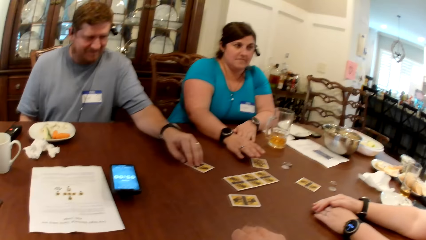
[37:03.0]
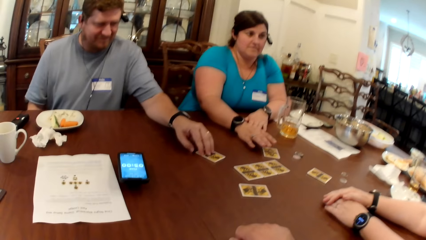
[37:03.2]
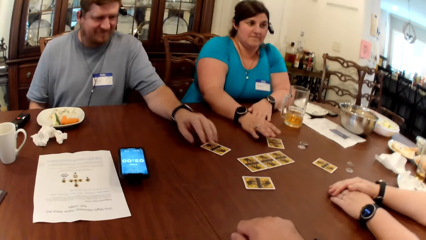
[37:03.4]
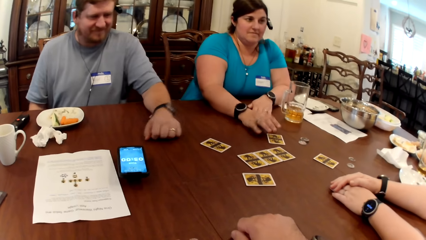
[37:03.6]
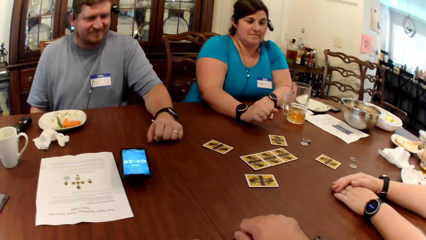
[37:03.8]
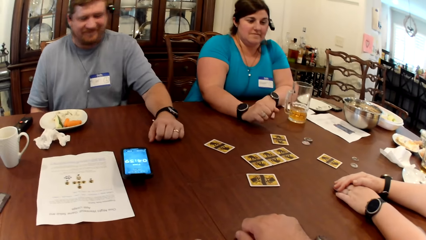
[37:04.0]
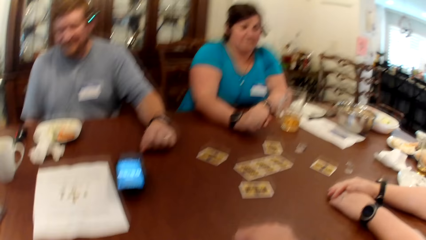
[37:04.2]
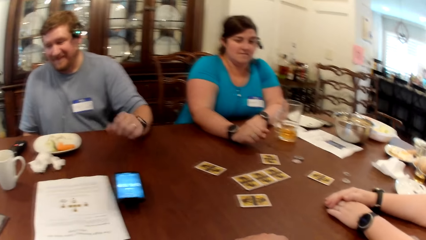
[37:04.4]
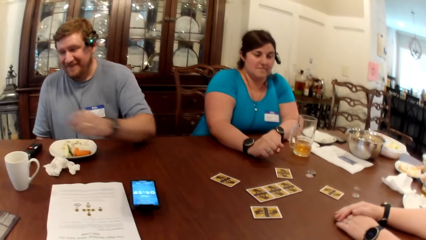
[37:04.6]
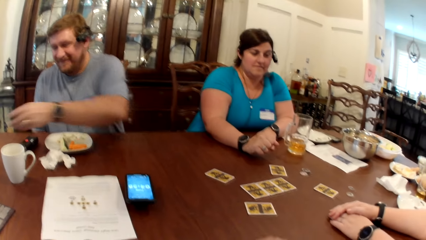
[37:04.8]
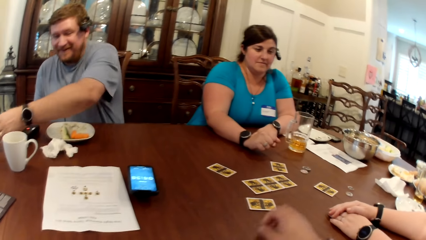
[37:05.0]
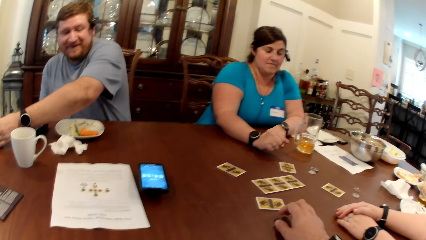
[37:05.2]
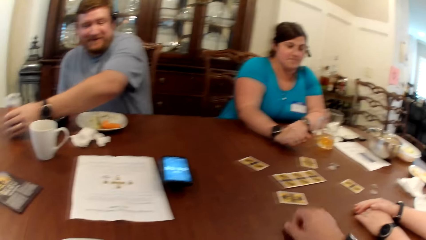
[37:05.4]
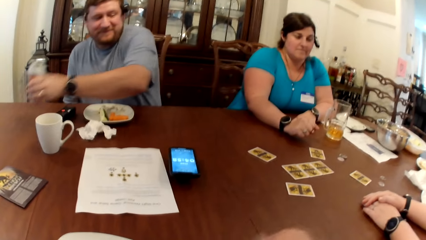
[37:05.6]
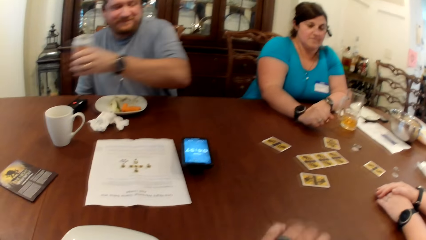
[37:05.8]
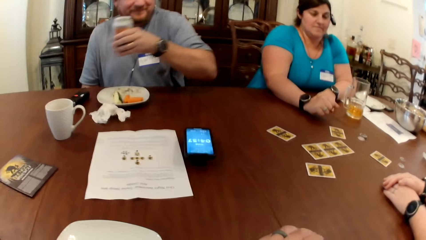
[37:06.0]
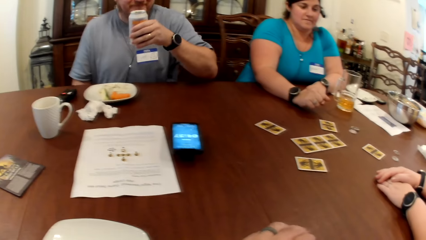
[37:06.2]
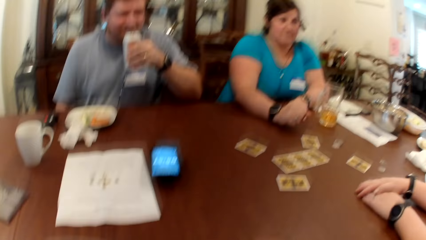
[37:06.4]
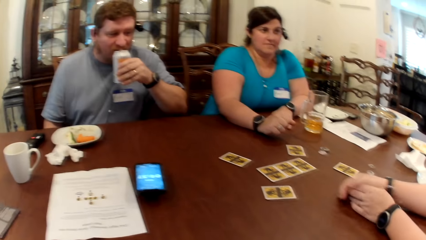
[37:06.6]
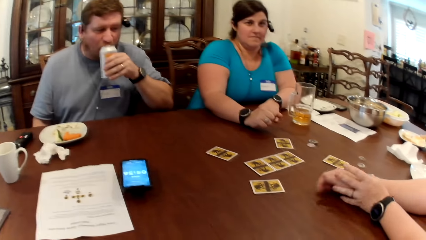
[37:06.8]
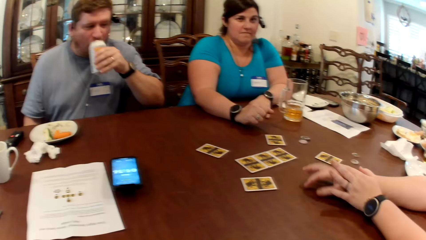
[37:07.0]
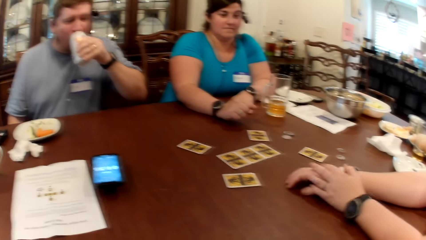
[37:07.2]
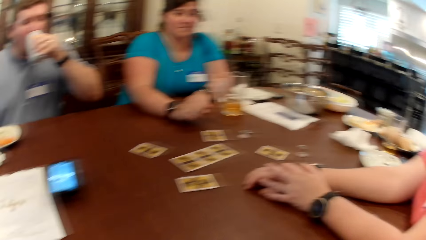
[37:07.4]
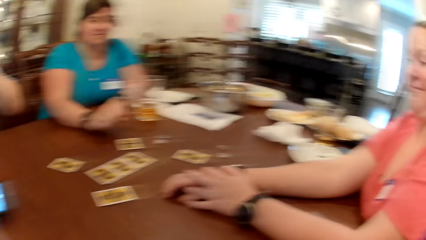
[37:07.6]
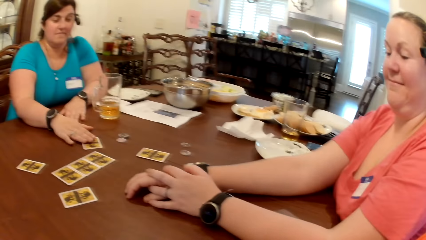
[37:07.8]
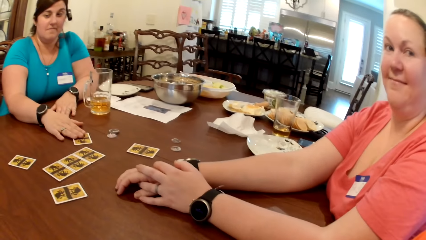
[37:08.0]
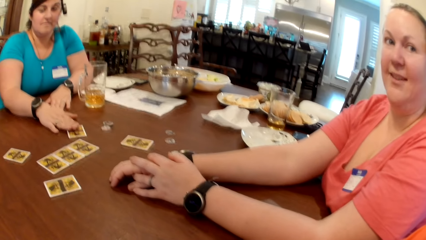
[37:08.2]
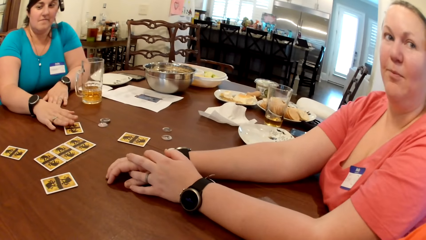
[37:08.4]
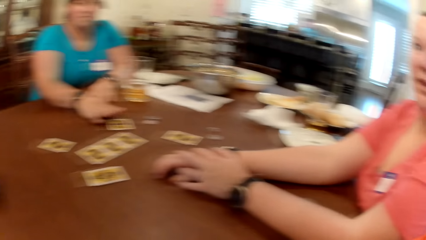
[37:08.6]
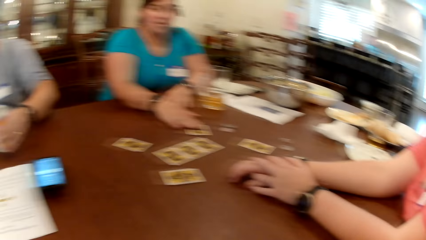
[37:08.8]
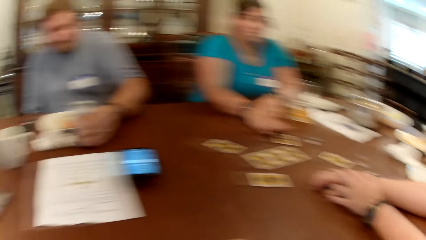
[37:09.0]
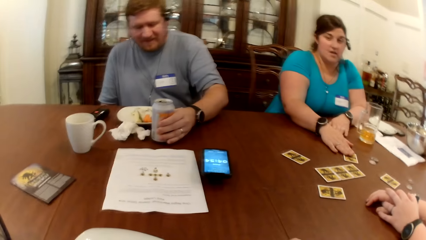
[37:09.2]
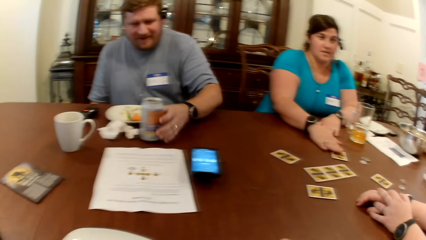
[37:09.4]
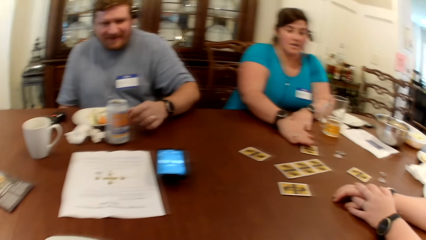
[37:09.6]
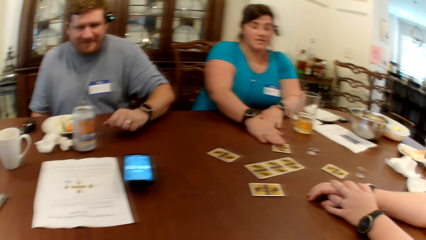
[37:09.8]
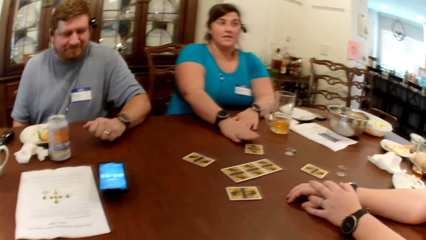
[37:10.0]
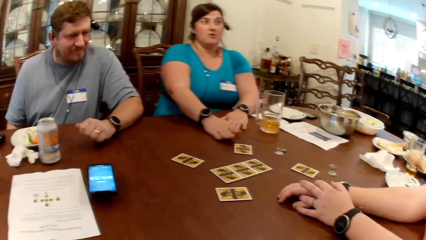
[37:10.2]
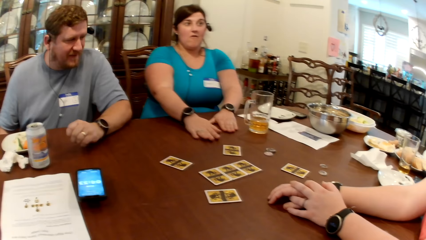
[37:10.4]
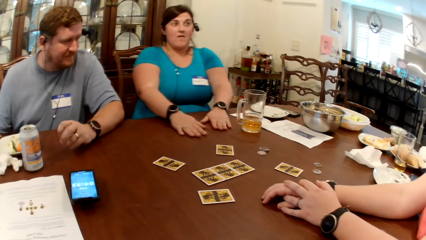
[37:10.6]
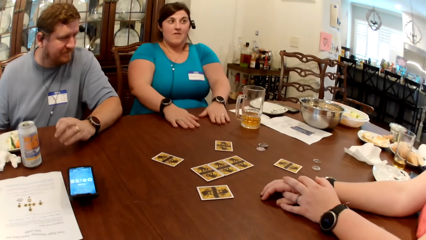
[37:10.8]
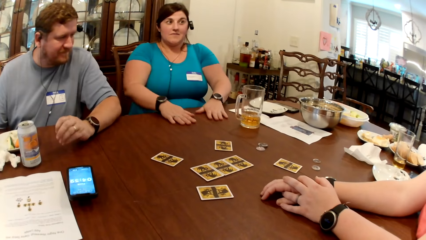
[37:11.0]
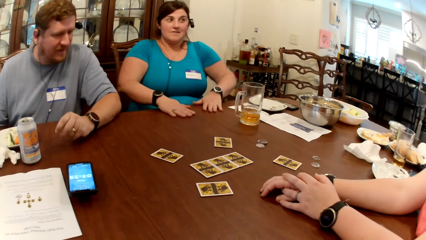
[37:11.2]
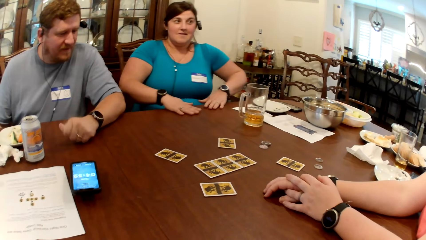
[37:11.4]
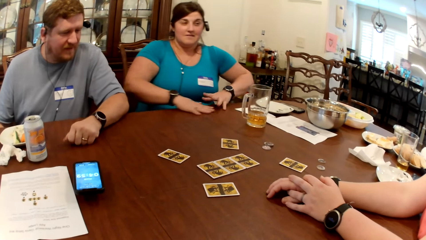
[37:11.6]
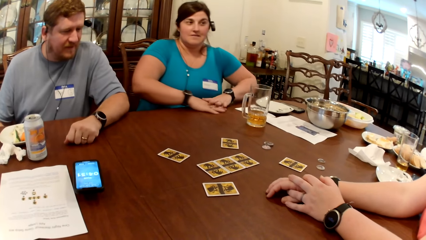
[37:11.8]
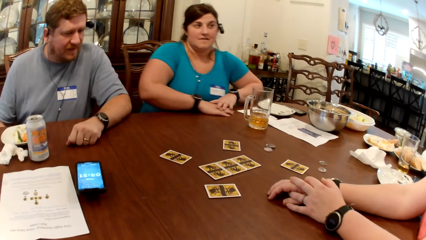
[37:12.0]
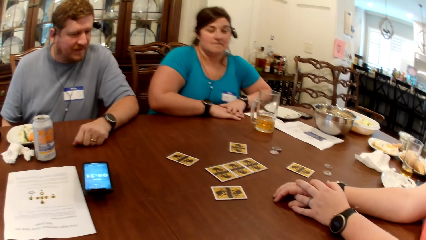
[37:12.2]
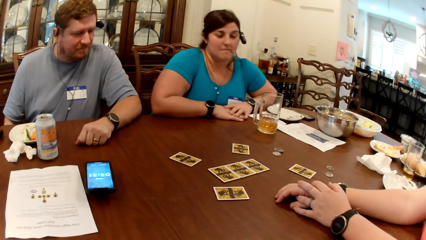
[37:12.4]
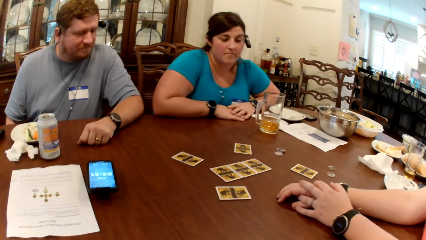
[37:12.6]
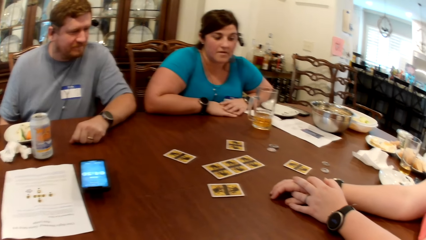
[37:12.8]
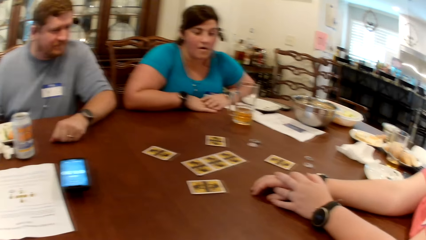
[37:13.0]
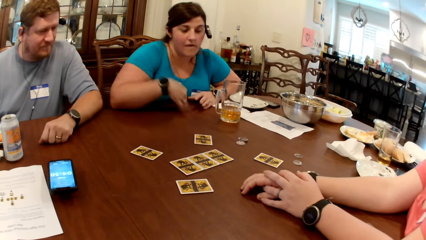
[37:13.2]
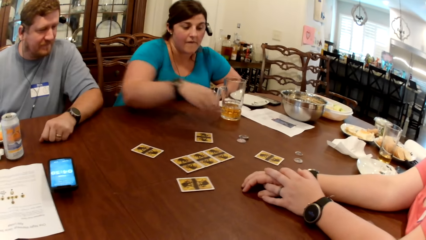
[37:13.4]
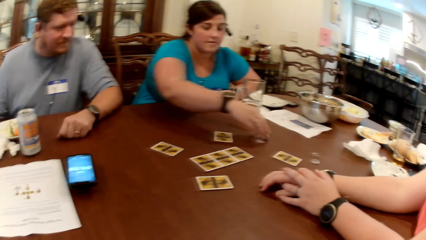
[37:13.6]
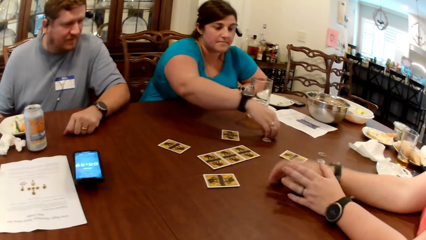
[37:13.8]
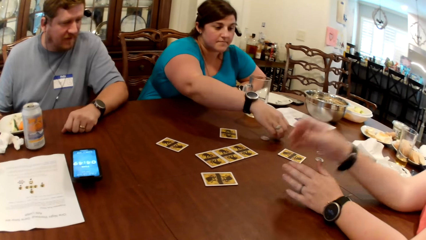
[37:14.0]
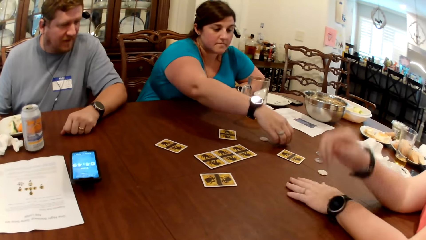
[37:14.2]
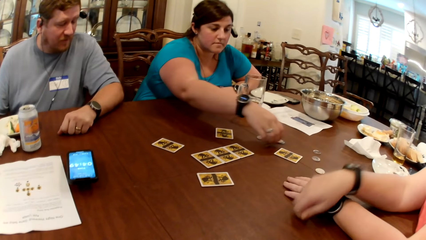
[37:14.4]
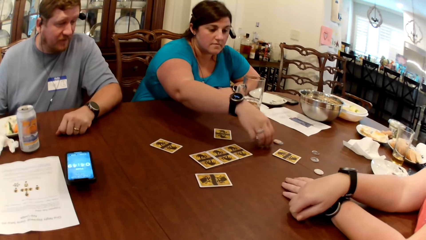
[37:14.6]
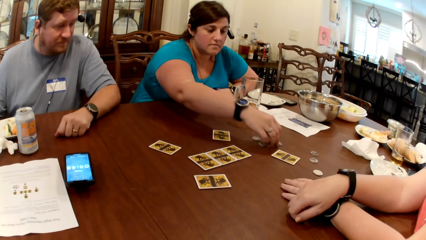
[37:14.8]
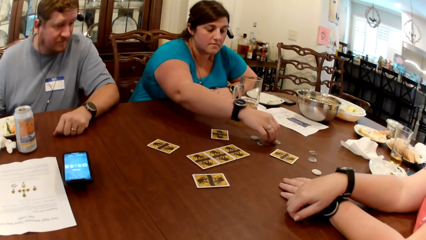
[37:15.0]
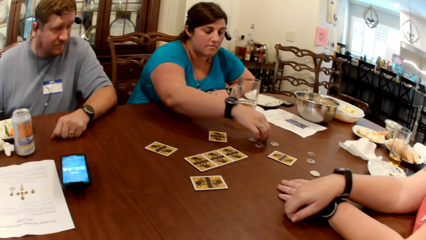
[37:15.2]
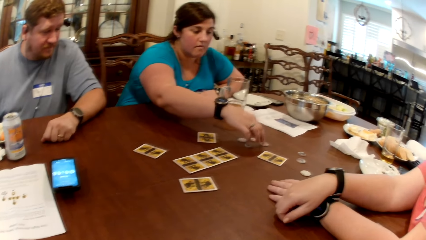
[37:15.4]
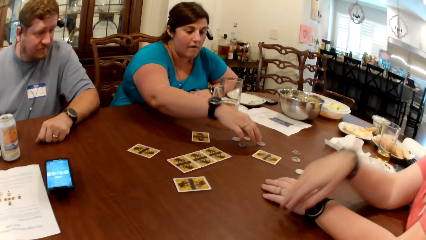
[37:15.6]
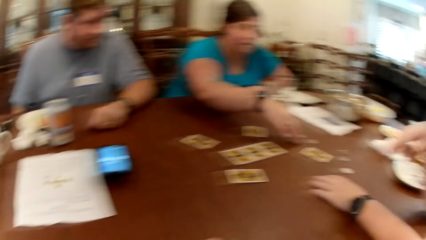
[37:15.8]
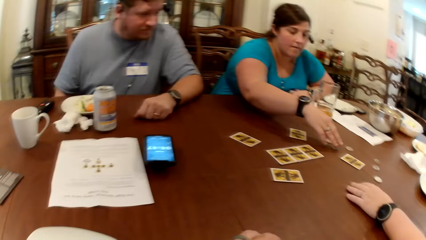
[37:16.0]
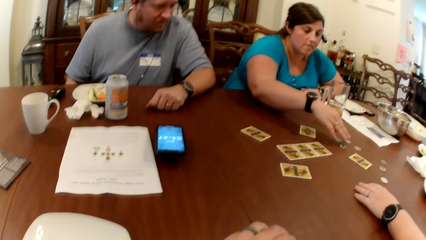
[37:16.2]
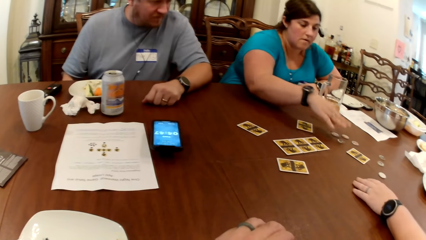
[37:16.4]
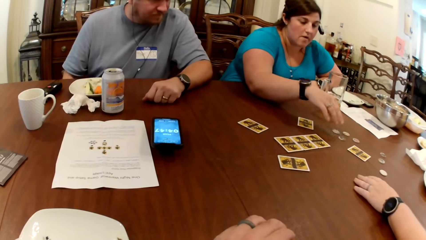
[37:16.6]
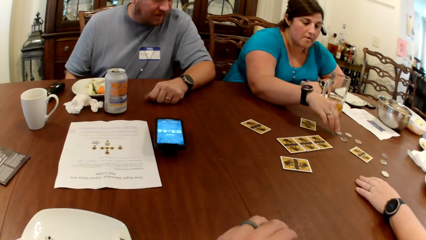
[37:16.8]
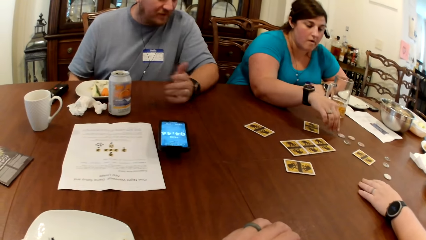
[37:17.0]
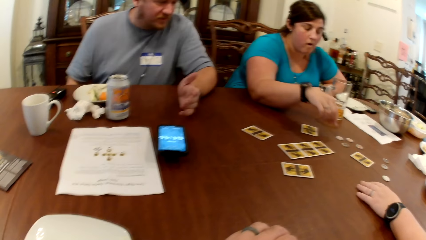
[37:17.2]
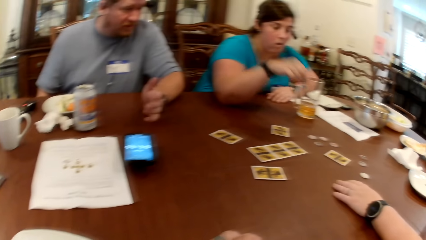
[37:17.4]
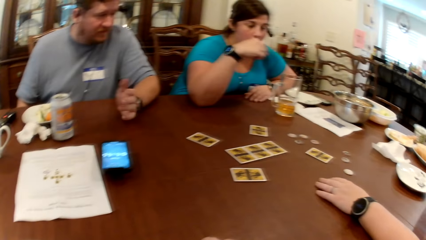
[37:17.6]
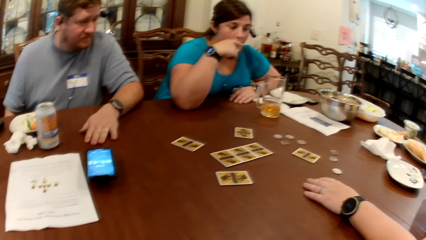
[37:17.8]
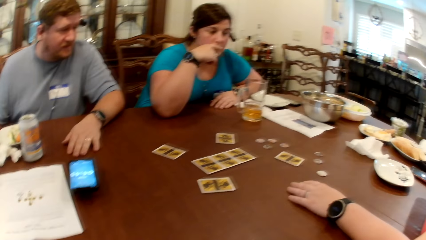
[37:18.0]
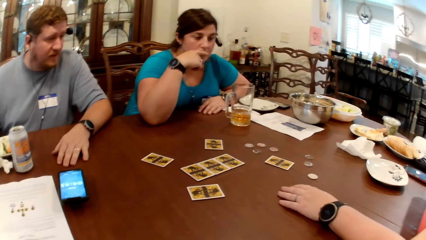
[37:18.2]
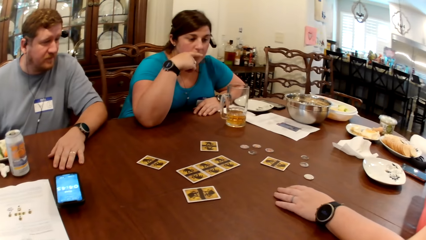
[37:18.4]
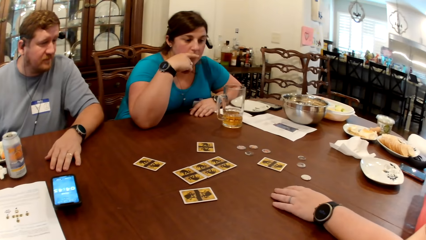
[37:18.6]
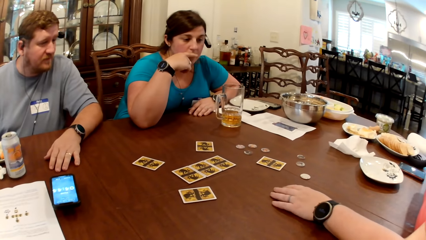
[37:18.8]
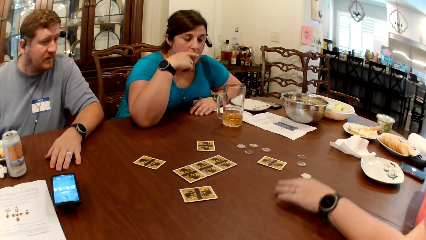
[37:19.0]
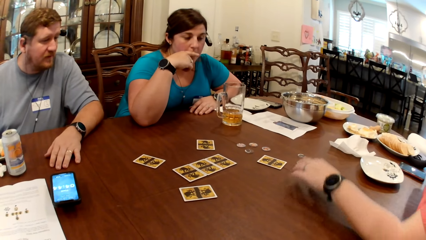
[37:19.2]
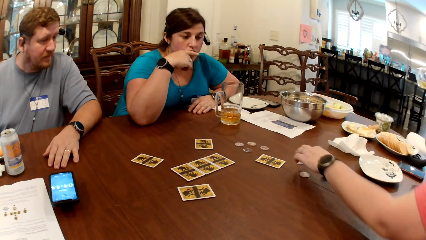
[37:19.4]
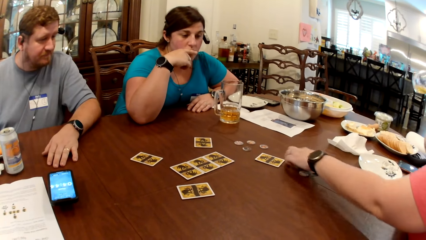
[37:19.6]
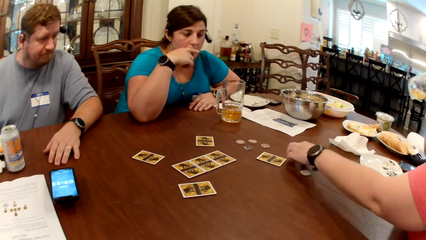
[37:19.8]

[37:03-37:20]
The man adjusts the card on the table with his left hand. The man picks up a can of drink from the table with his left hand. The man drinks from the can in his left hand. The camera wearer interacts with a woman. Another woman taps on a card on the table with her right hand. The first woman interacts with the camera wearer. The man drops the can in his left hand on the table. The man interacts with the first woman. The other woman adjusts chips on the table with her right hand. She touches the pieces on the table. The other woman touches her face with her right hand. The first woman picks up a chip from the table with her right hand.
